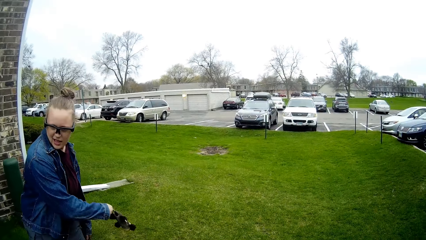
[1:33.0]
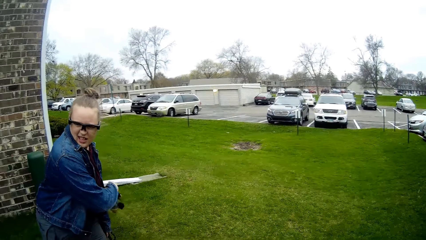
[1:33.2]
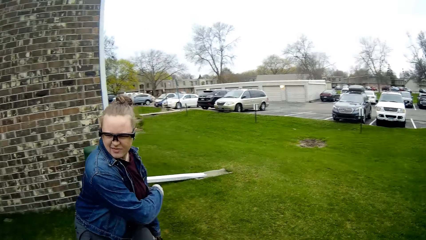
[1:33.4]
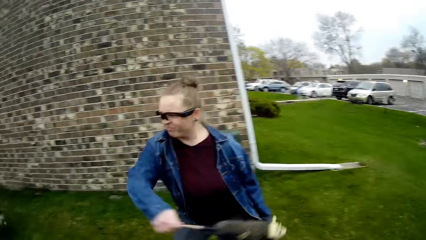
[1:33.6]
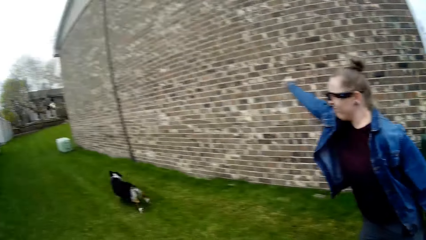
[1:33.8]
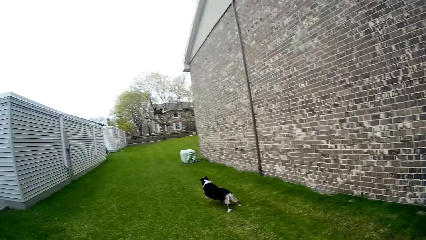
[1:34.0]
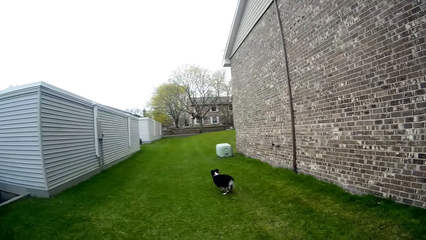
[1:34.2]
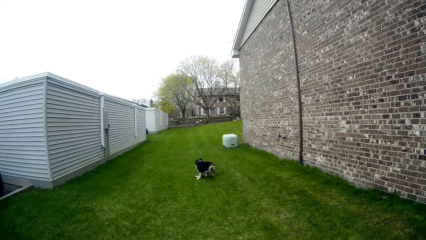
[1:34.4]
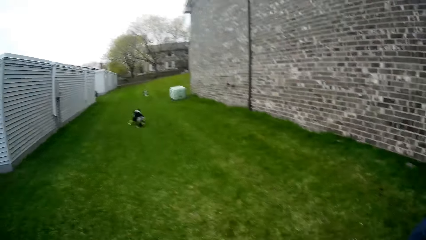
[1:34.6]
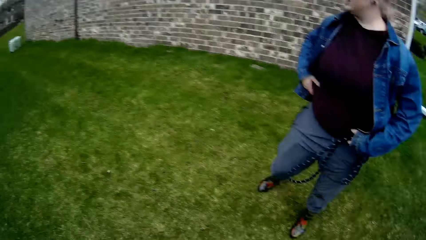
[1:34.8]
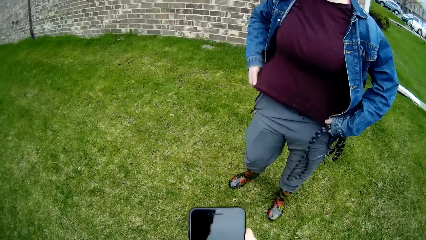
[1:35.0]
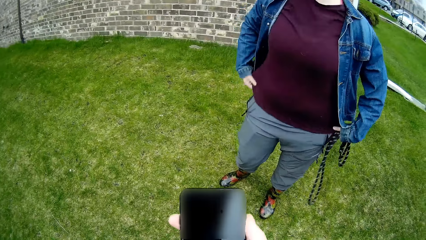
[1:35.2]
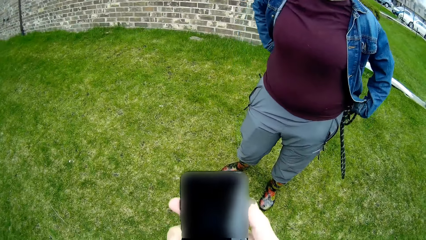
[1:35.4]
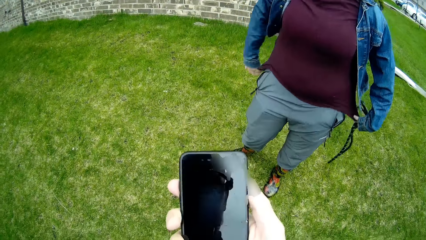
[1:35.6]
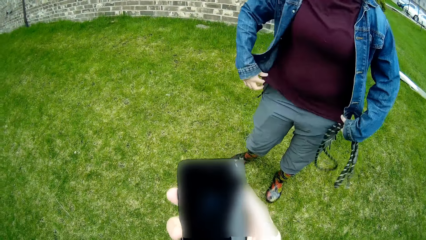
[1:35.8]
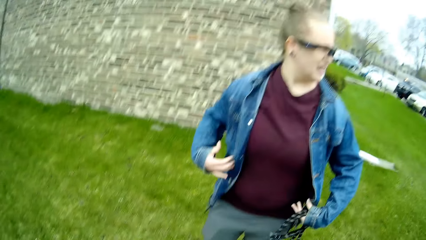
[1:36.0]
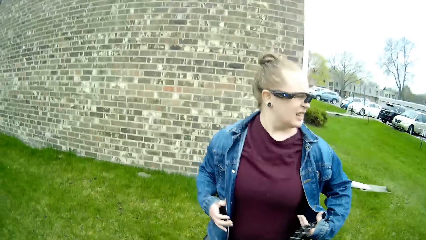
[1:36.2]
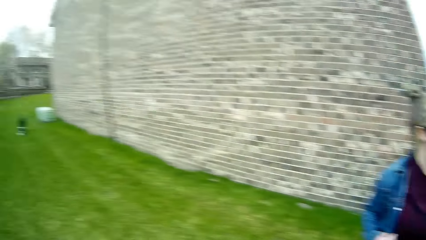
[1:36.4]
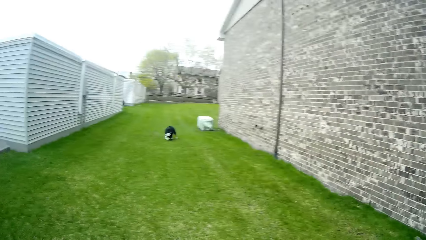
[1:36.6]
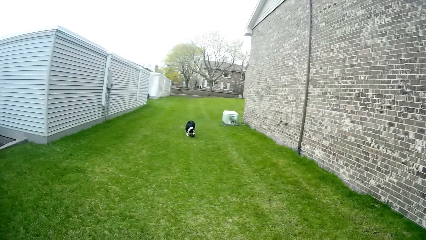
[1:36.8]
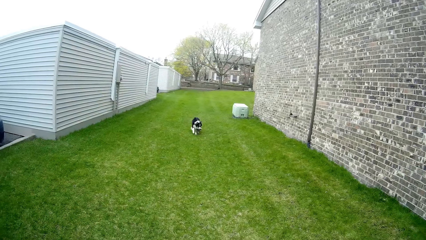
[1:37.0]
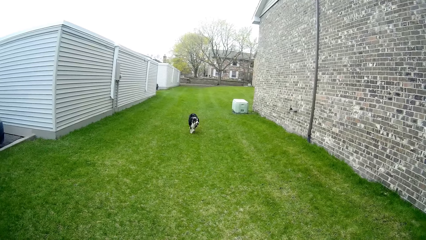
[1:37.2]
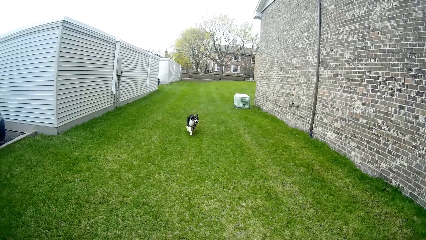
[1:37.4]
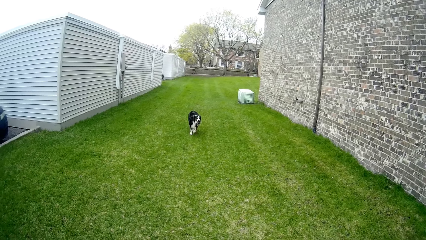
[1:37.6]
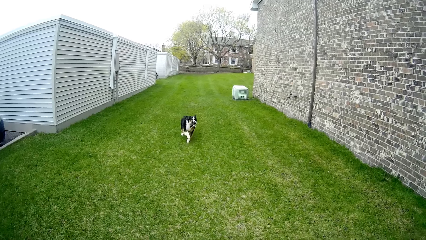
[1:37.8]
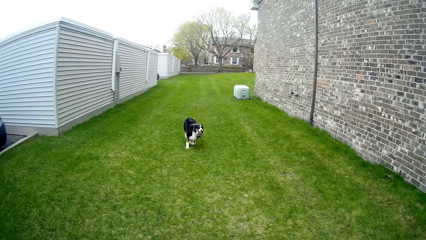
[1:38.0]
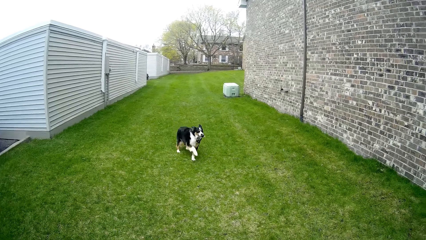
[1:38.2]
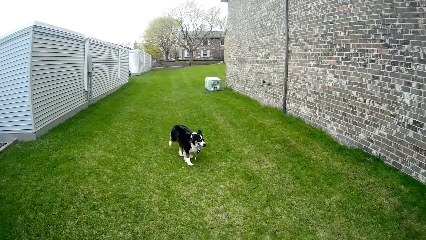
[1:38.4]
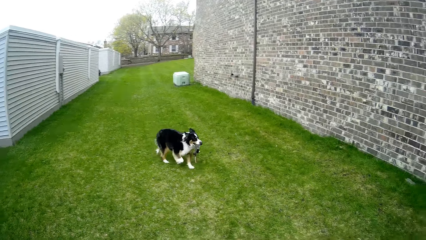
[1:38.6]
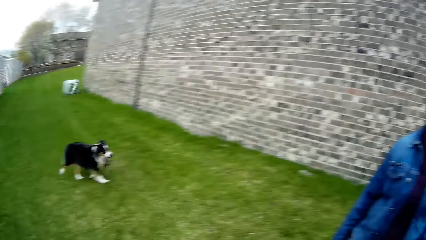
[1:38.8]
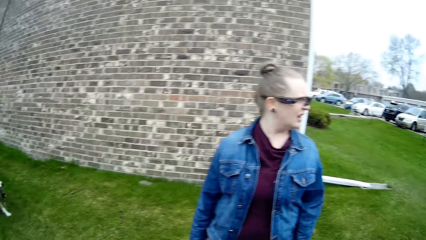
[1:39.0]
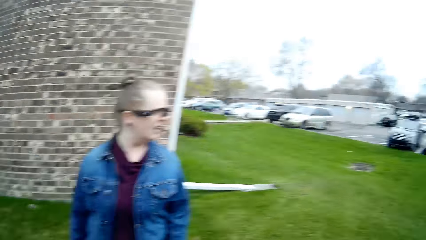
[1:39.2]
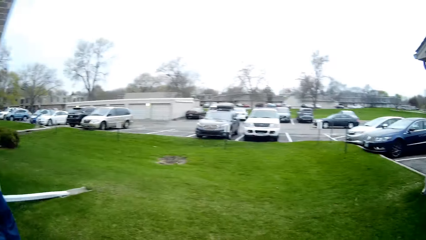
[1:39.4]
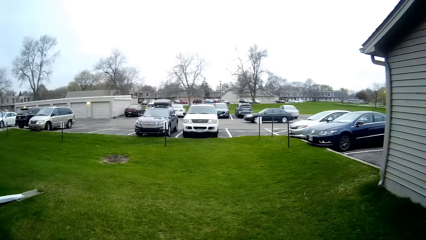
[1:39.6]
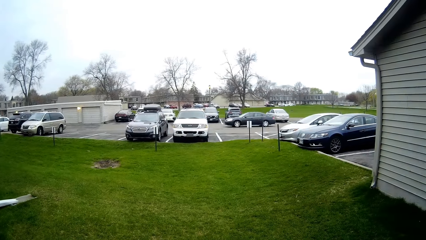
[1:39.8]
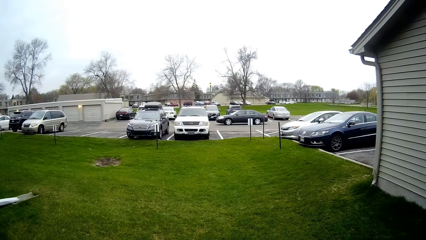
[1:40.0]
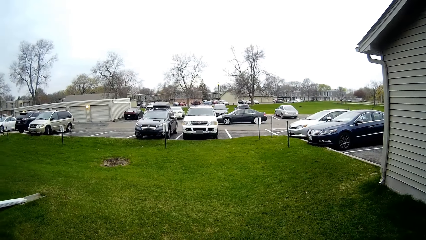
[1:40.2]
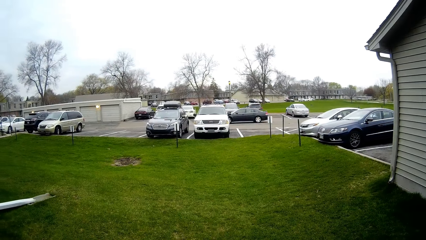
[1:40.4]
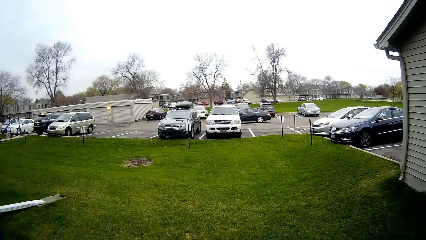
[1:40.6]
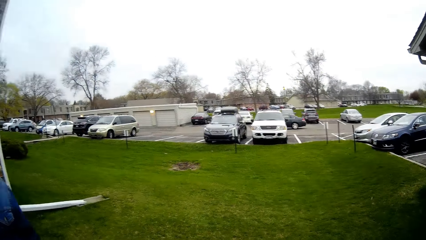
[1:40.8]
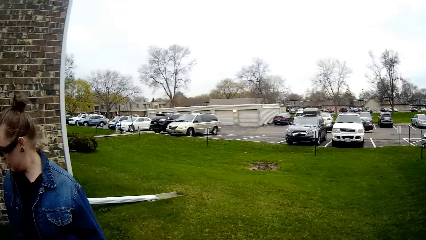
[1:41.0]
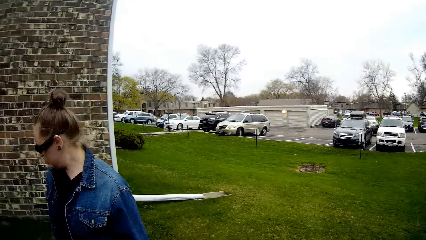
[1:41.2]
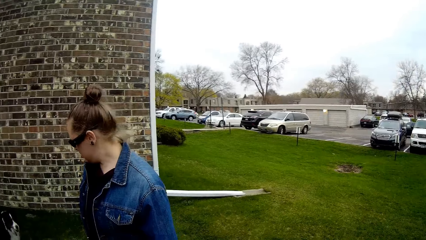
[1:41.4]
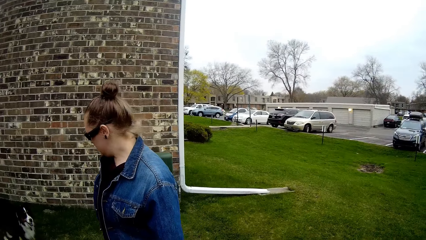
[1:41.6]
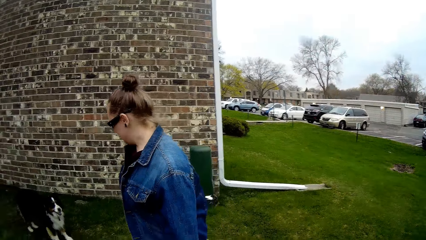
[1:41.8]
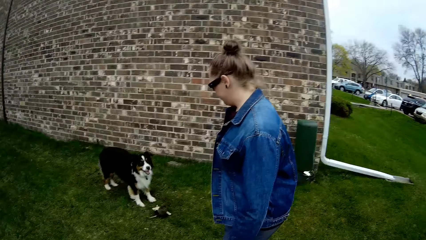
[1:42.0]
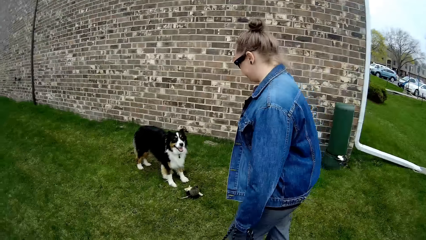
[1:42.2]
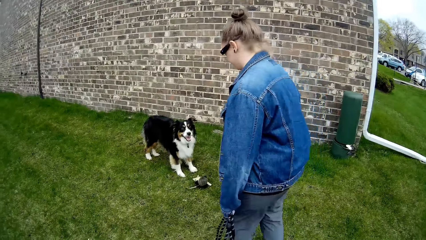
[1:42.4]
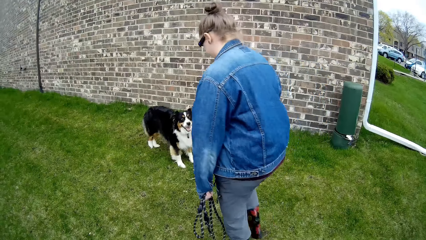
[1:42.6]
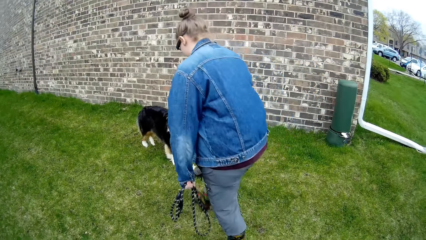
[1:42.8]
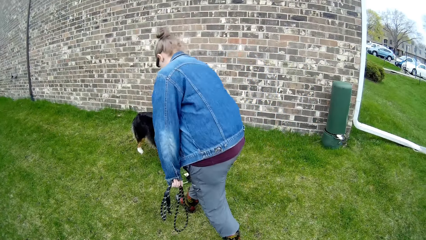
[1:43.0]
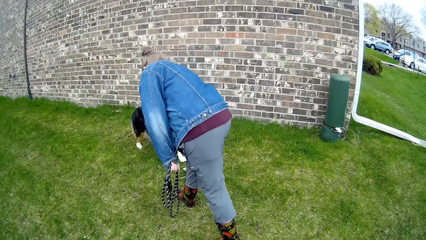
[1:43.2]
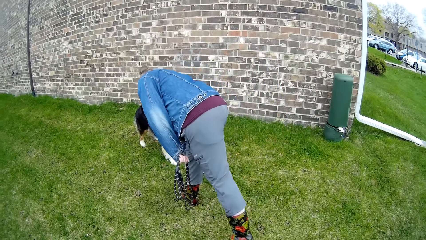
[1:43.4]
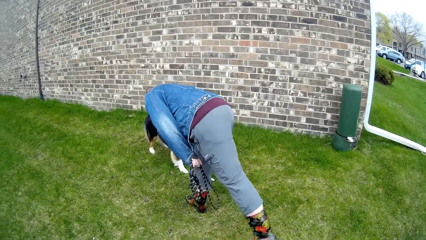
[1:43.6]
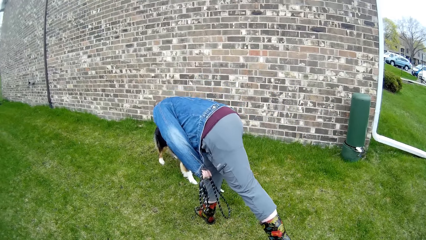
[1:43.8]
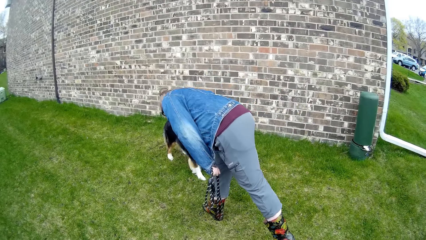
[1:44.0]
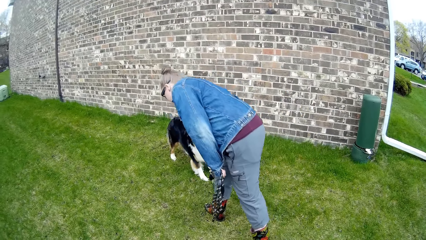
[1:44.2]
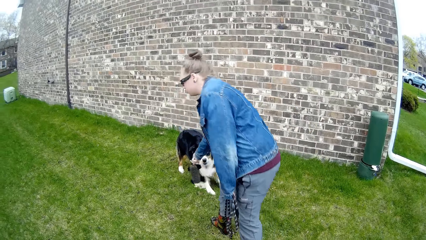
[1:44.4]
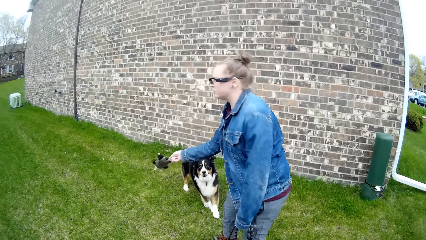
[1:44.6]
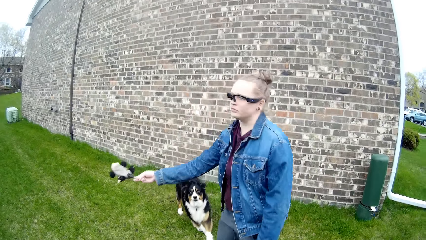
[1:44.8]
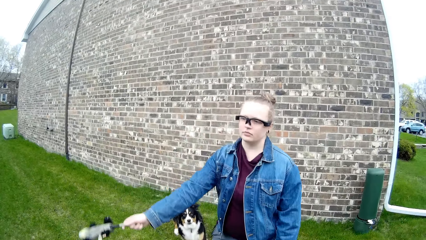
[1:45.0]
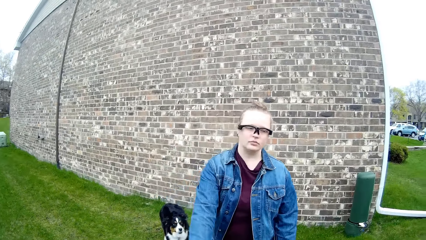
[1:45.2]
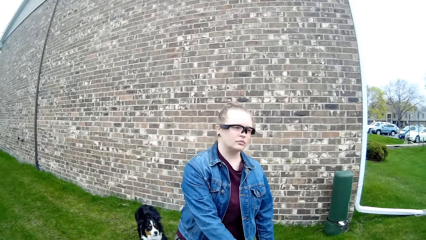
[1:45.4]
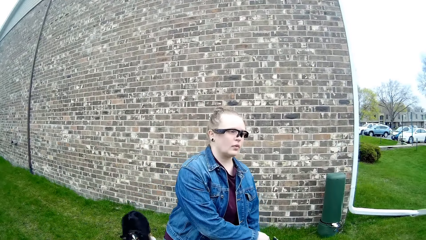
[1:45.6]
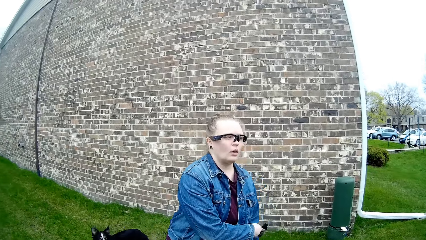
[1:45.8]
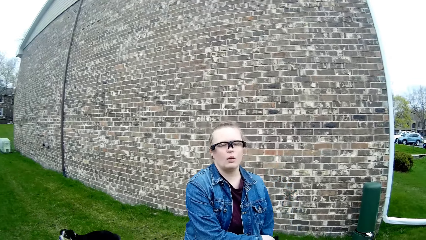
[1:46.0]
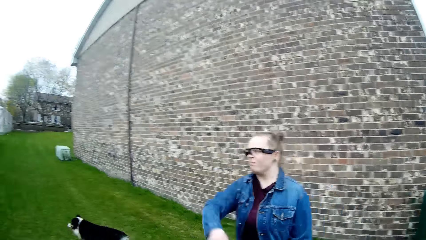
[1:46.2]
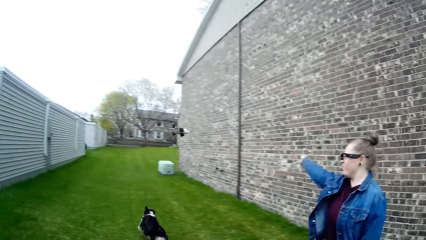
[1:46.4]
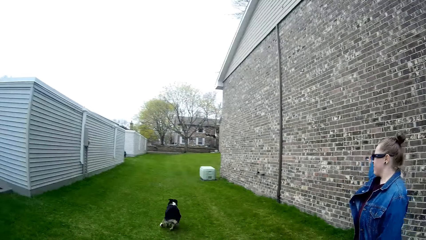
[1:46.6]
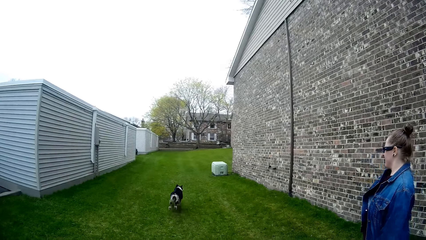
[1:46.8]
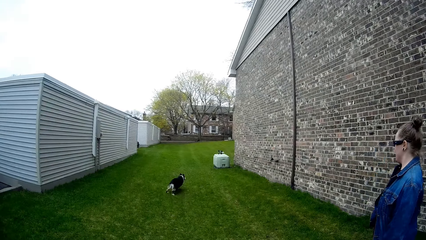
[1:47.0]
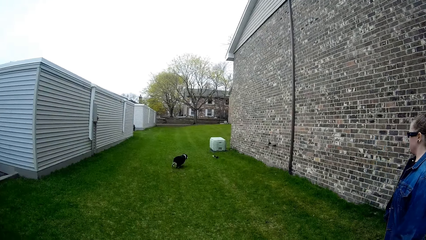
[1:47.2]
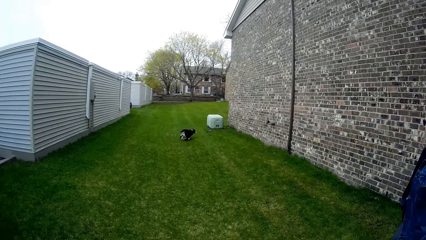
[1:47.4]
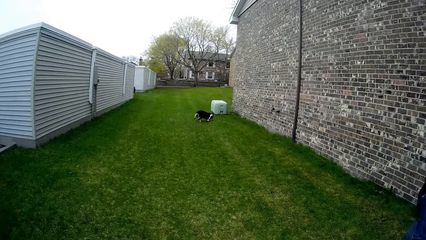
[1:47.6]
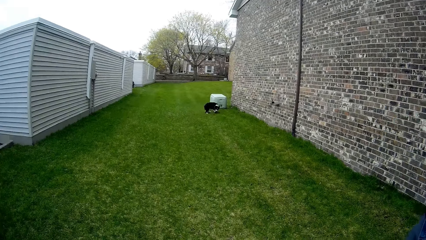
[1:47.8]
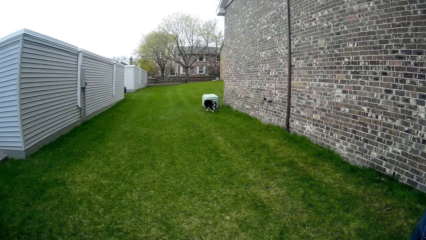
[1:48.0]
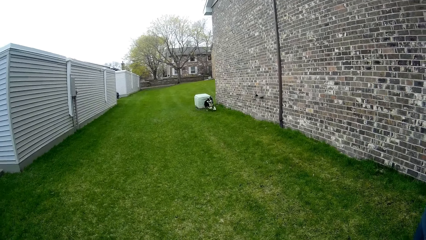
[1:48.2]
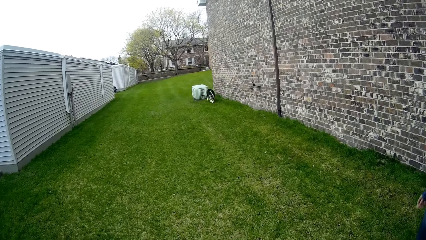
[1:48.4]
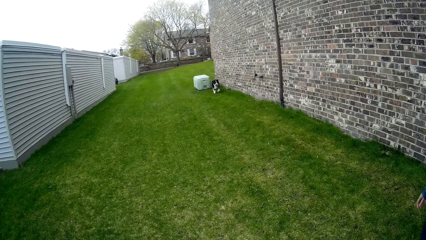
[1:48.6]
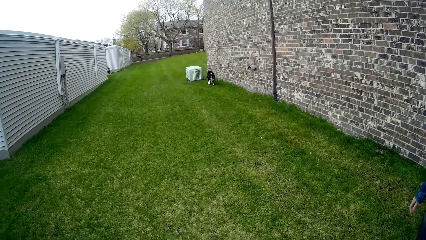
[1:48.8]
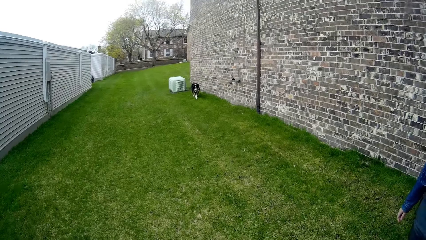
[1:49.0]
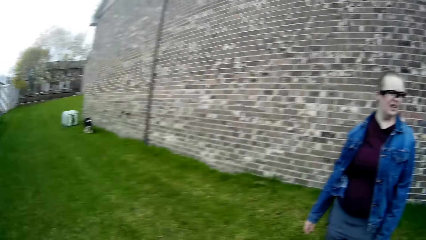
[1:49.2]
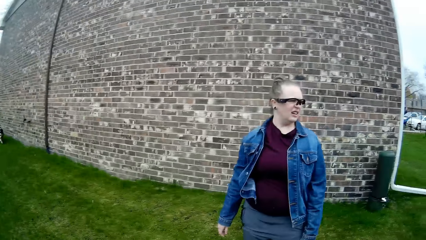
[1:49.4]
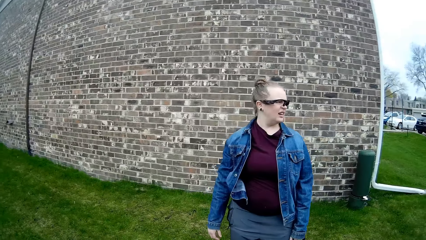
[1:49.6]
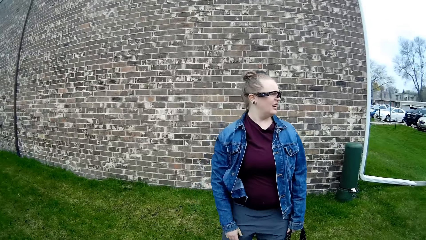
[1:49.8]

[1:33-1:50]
The woman throws the puppet across the lawn with her right hand. The dog runs towards the puppet. The camera wearer operates a phone in his right hand. He looks around. The dog runs towards the woman with the puppet in its mouth. The woman picks up the puppet from the lawn with her right hand. The dog runs towards the puppet. The woman throws the puppet across the lawn with her right hand. The dog picks up the puppet with its mouth.
